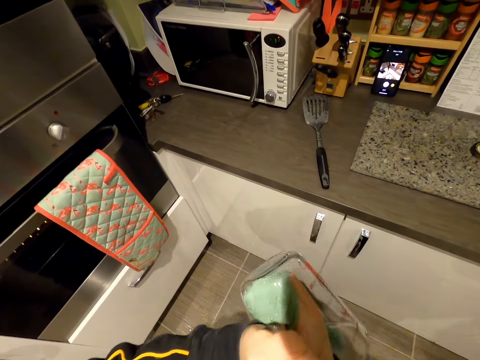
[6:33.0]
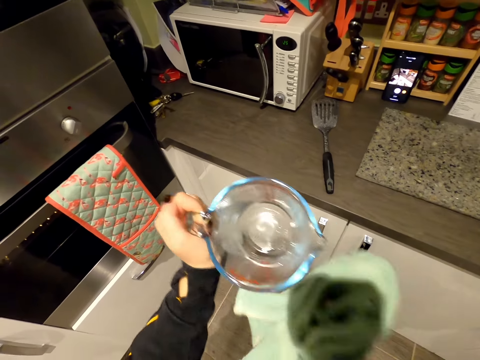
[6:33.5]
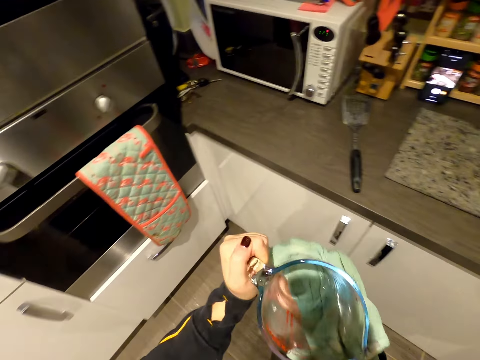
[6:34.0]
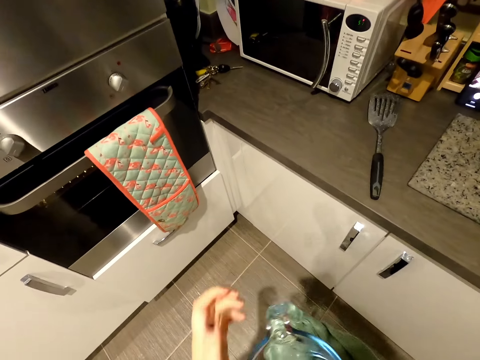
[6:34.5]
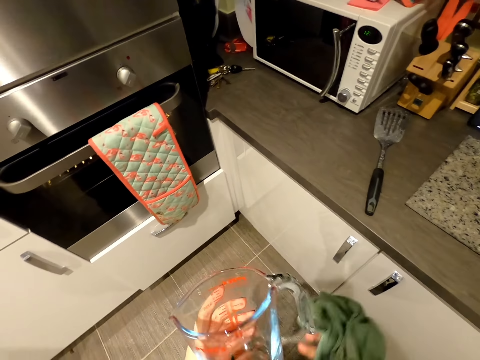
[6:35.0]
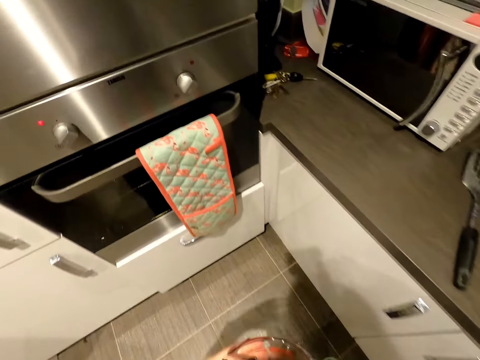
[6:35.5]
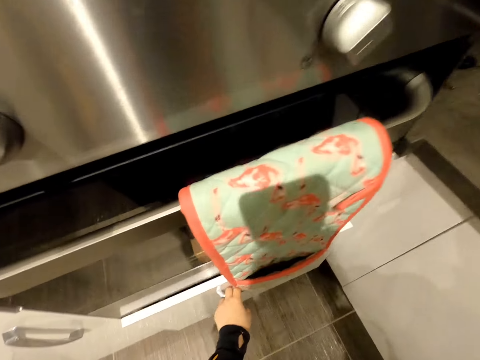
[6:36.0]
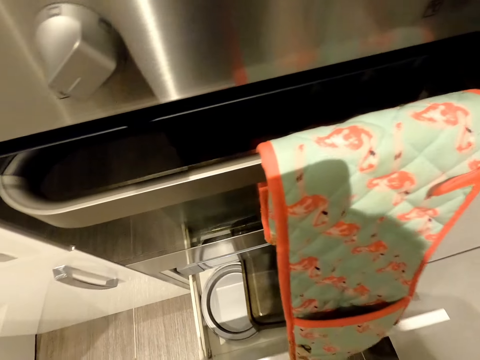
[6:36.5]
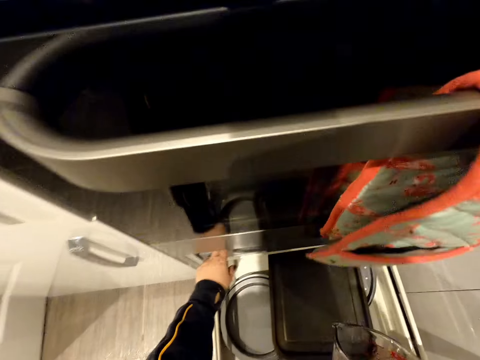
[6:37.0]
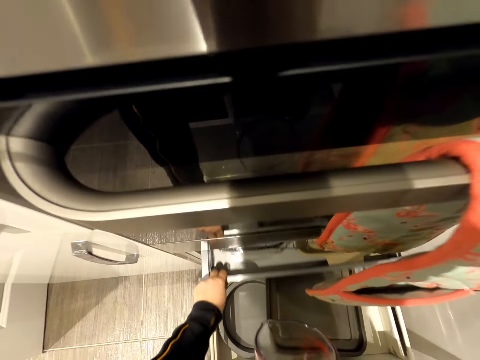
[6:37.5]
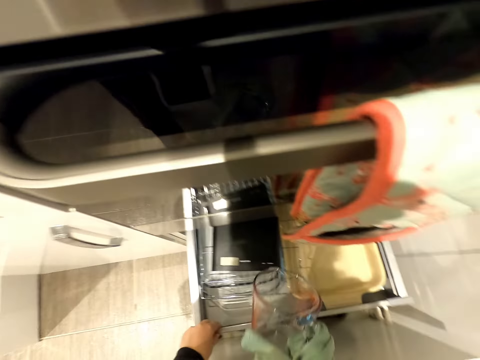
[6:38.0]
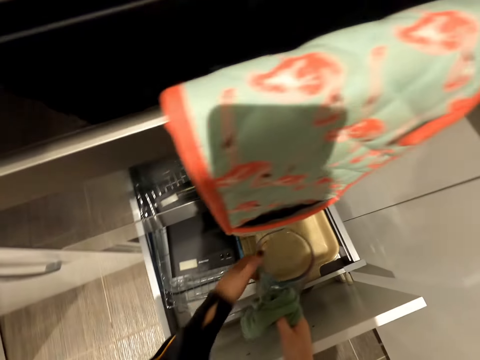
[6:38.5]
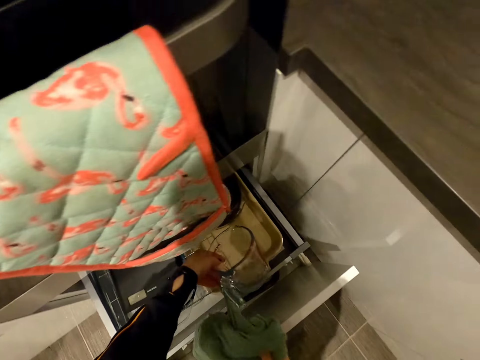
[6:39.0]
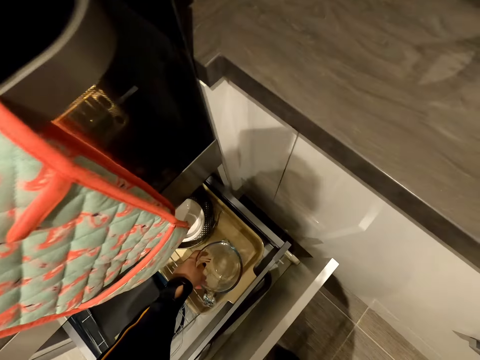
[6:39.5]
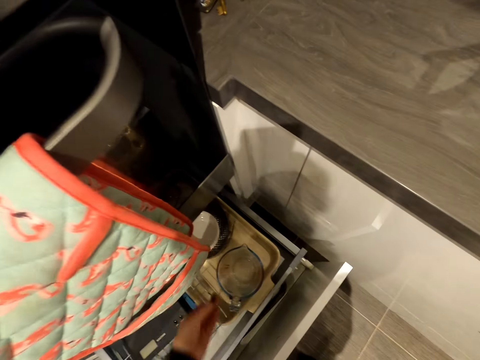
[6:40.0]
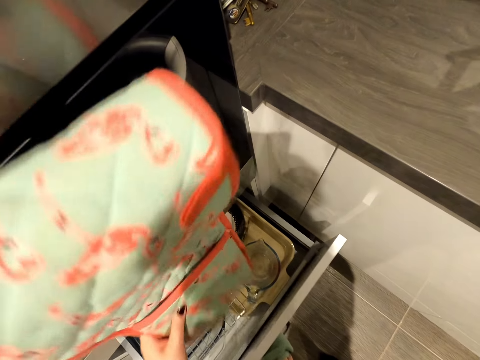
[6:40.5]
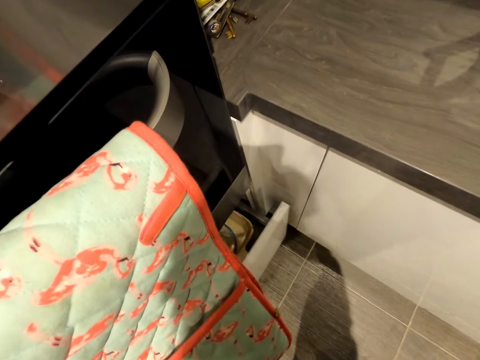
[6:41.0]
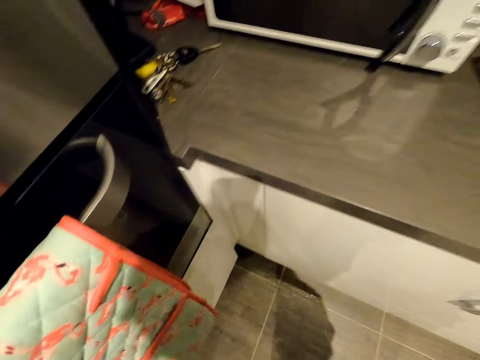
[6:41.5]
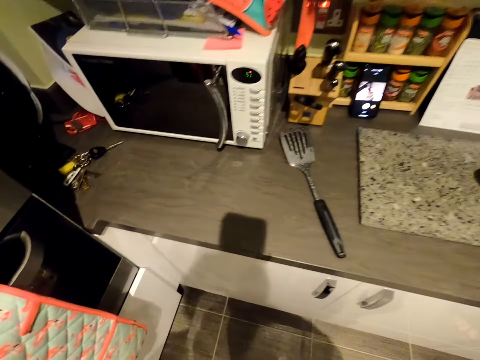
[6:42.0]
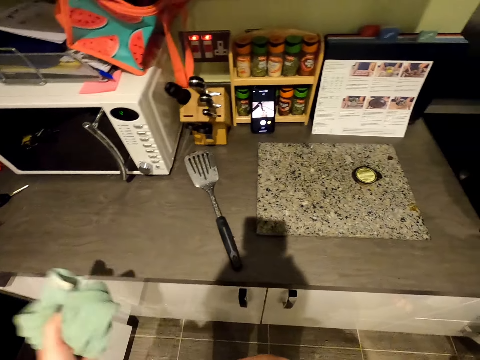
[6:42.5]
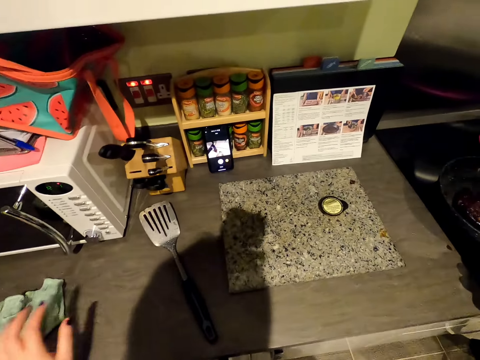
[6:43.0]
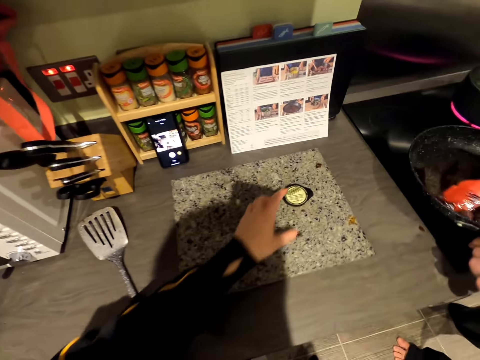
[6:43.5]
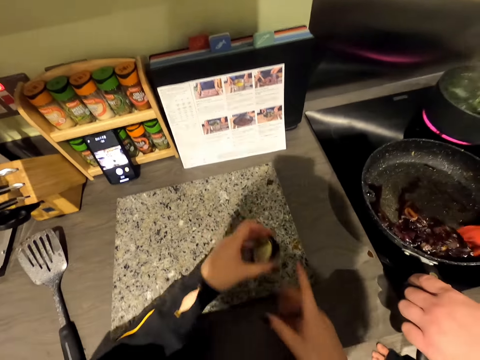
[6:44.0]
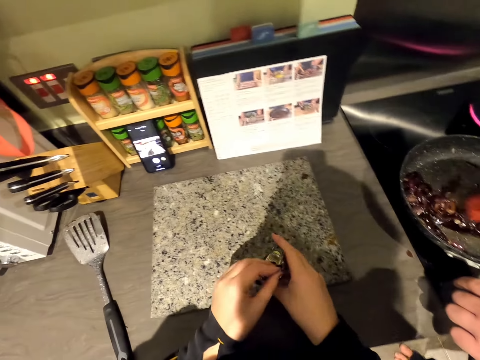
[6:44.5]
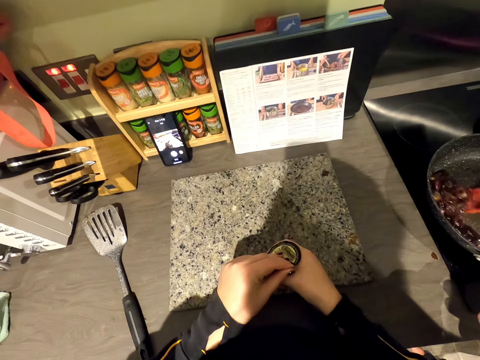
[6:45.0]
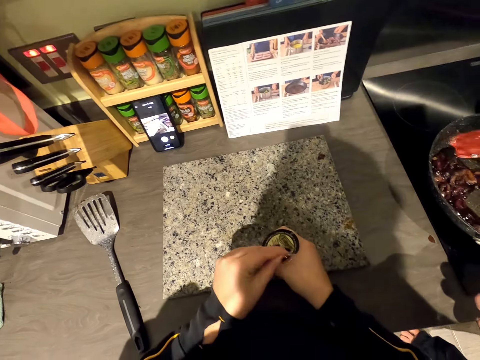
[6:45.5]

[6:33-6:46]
The camera wearer opens the oven drawer. They place the jug in the drawer. They touch the pot holder. They close the drawer. They turn around the kitchen room. They walk in the kitchen room. They take a container. They take the container again.

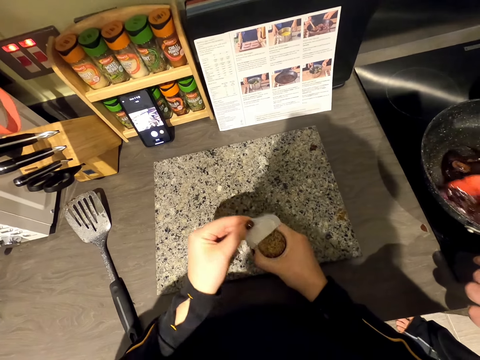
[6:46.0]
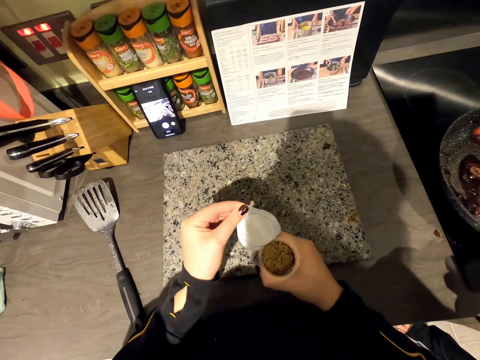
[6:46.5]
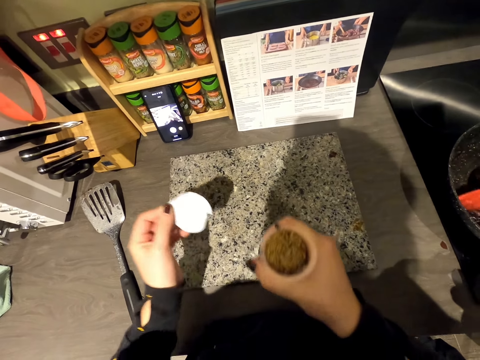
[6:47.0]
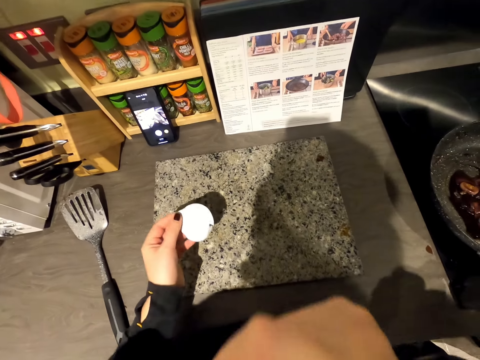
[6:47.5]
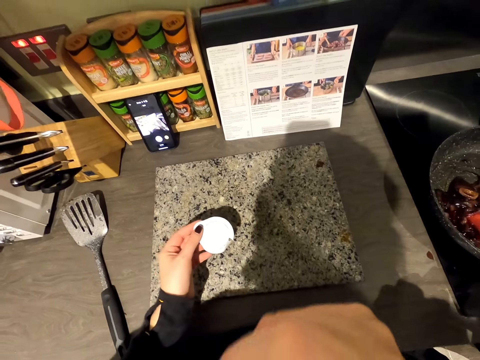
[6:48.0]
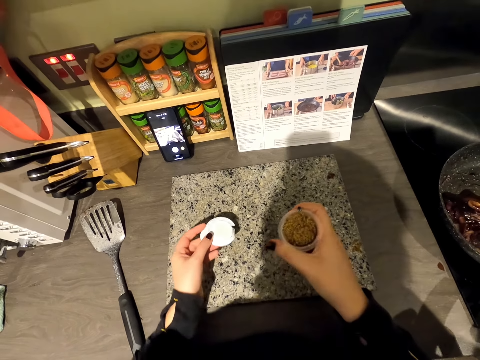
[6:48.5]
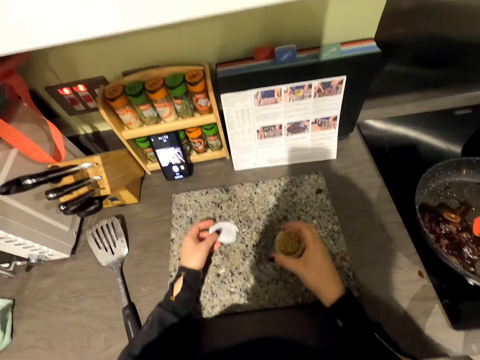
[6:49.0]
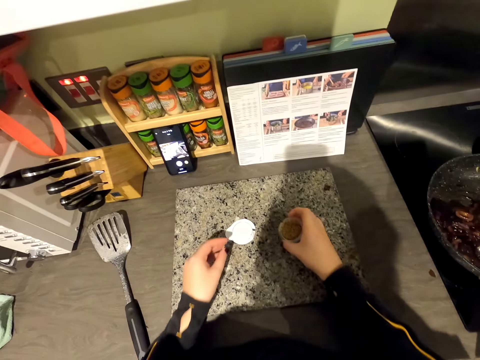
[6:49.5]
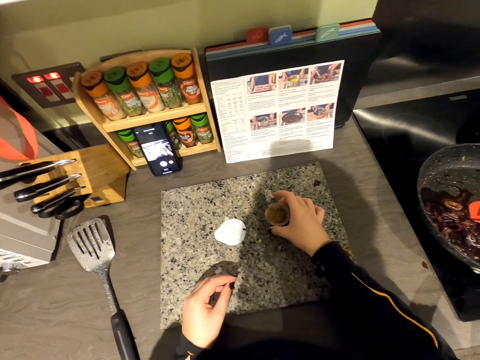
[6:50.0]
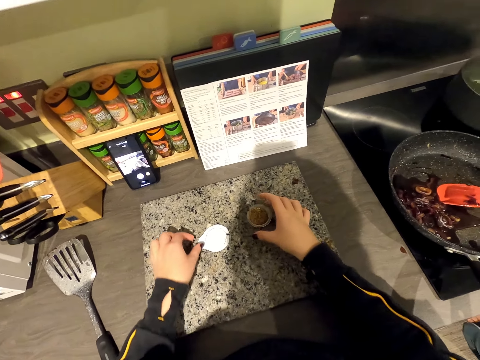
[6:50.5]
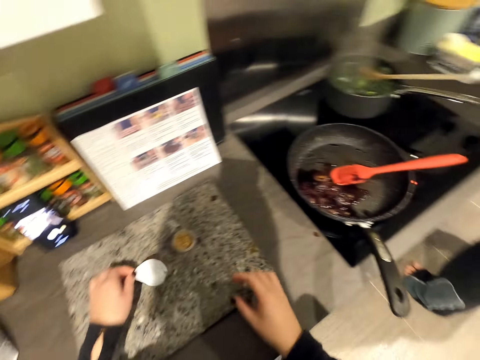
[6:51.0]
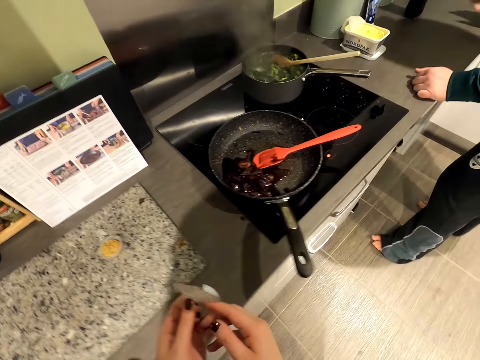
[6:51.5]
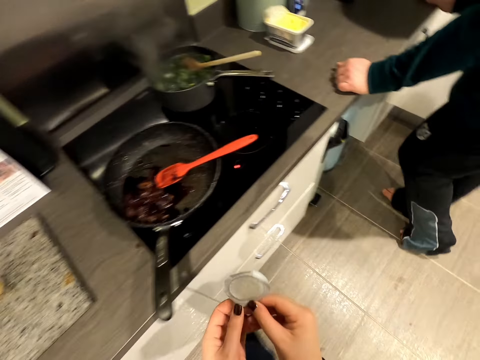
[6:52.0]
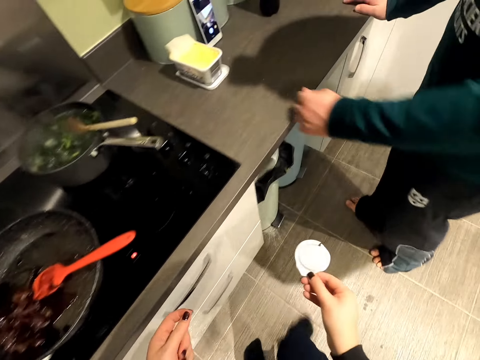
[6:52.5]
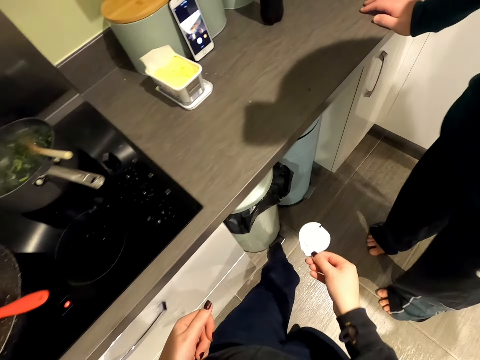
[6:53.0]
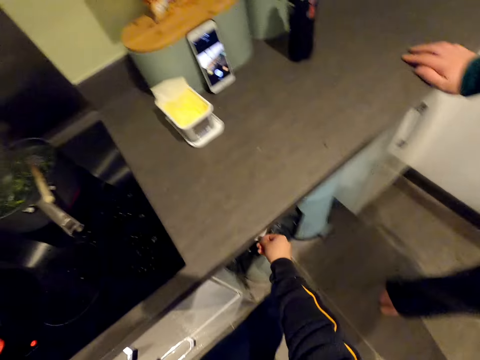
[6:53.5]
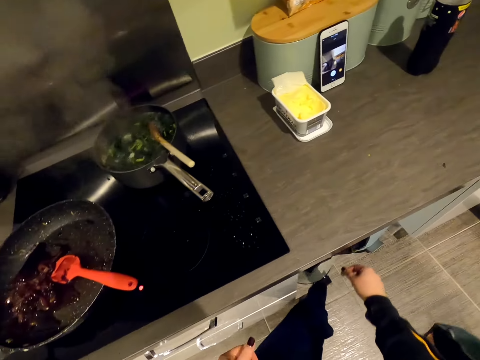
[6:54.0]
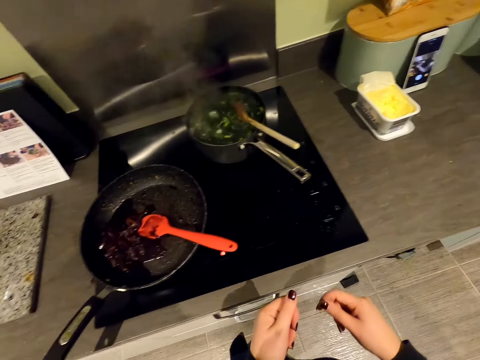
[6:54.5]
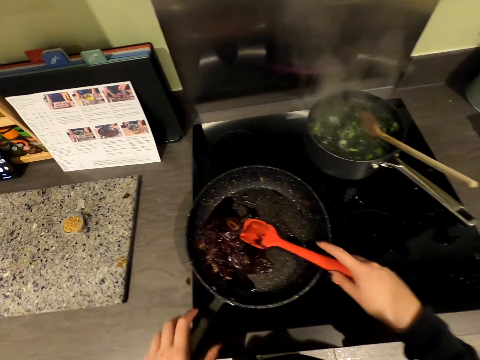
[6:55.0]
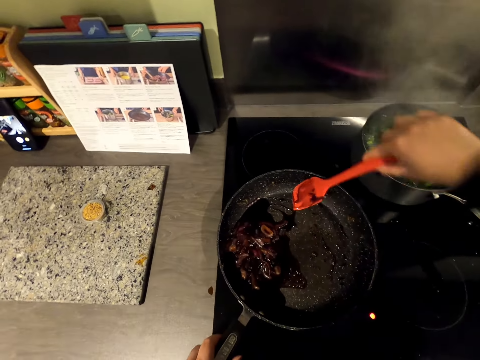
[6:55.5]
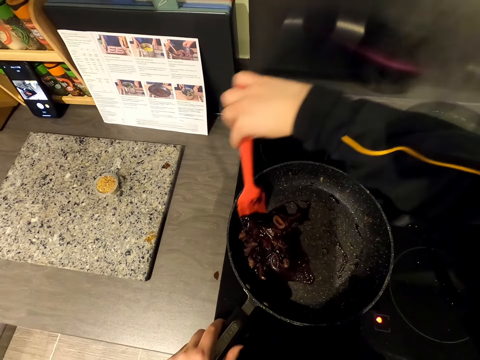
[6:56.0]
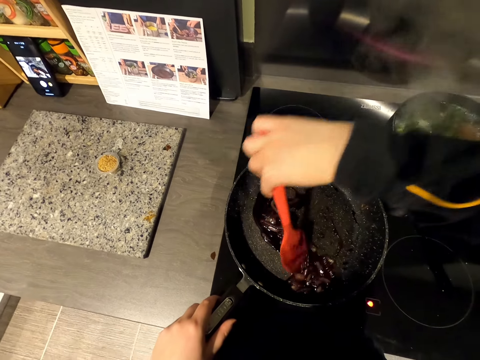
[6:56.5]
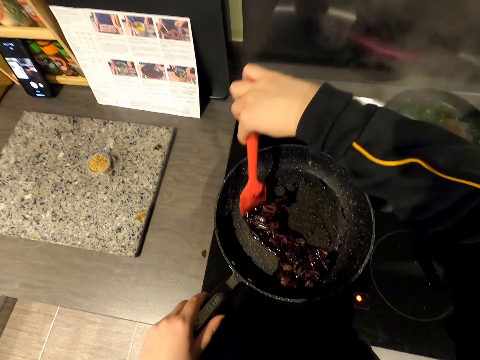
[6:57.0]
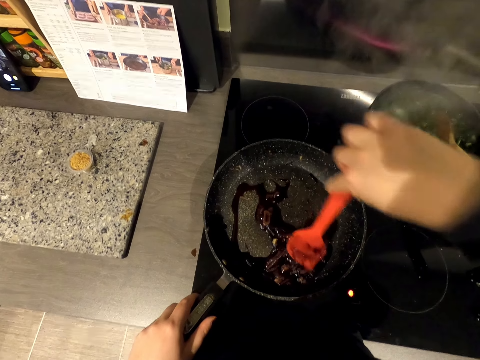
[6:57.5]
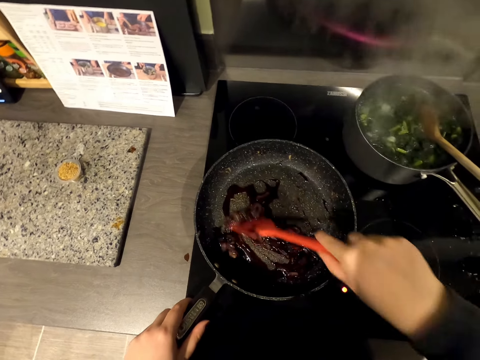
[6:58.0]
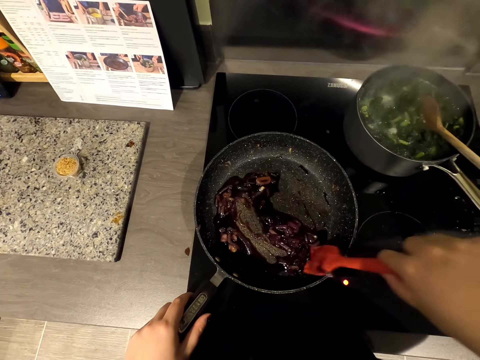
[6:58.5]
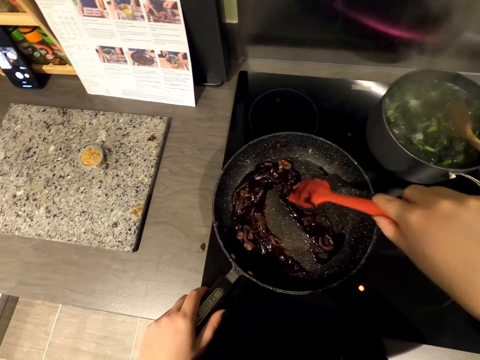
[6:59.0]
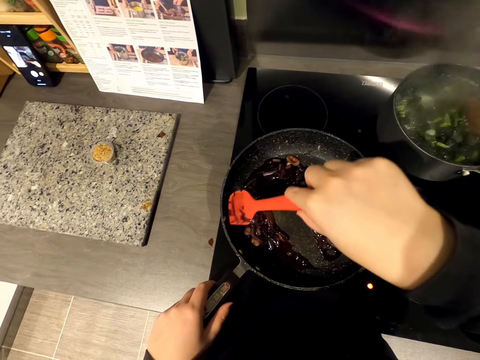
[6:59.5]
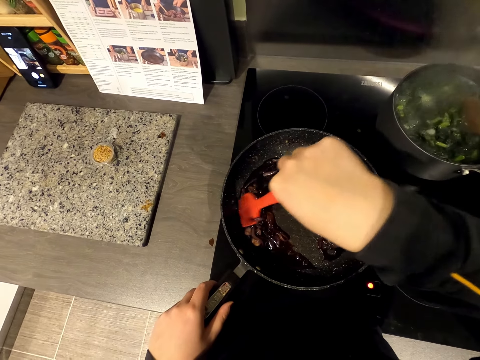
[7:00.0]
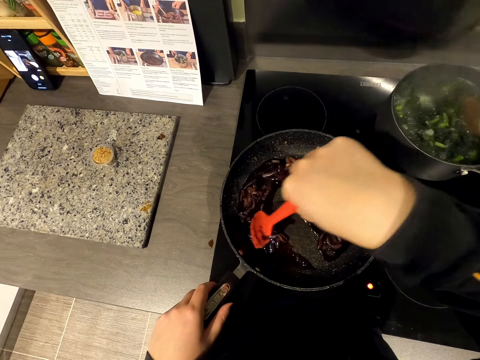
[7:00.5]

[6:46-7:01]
The camera wearer opens the container. They sniff the container. They put the container on the floor. They pick up the paper. They turn around the kitchen room. They walk in the kitchen room. They throw off the paper in the bin. They put the container lid in the cabinet. They stir the onions.
